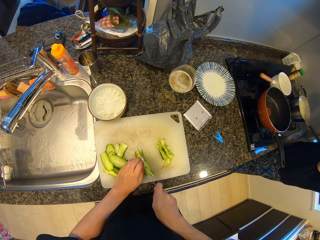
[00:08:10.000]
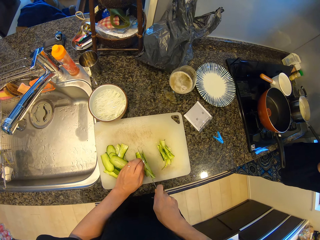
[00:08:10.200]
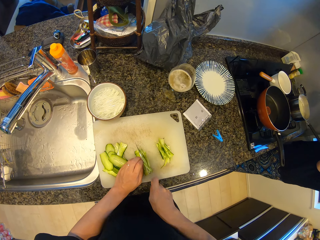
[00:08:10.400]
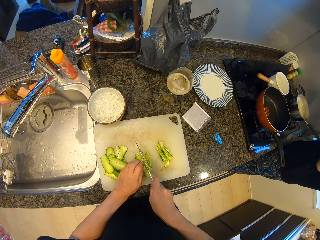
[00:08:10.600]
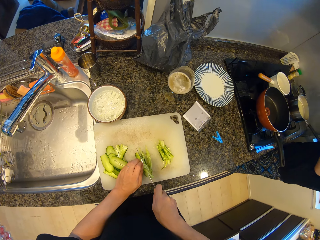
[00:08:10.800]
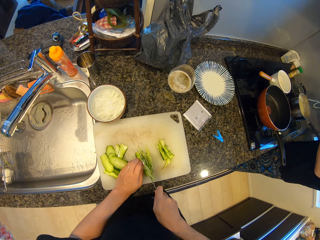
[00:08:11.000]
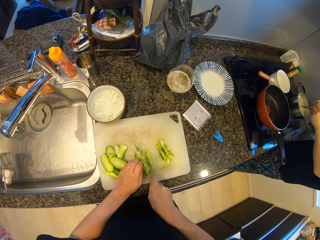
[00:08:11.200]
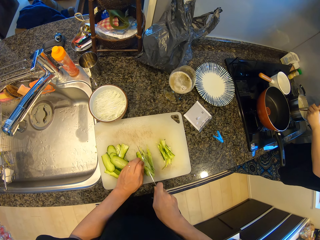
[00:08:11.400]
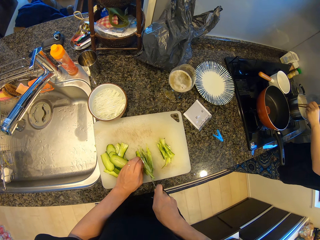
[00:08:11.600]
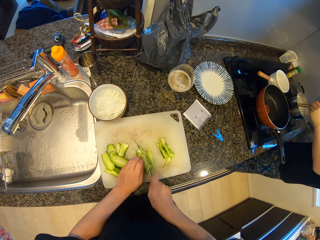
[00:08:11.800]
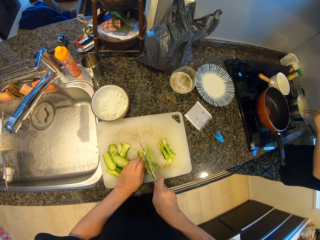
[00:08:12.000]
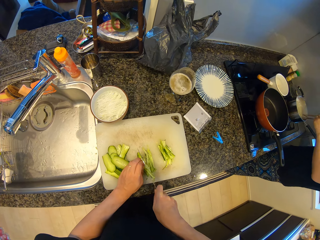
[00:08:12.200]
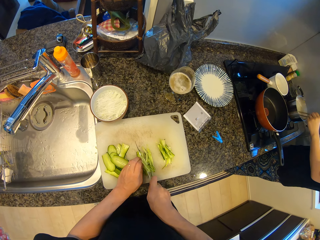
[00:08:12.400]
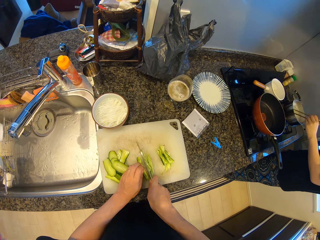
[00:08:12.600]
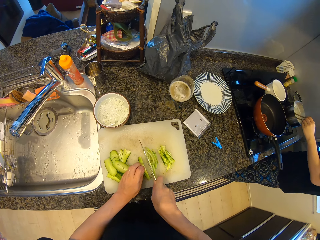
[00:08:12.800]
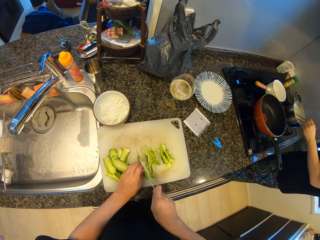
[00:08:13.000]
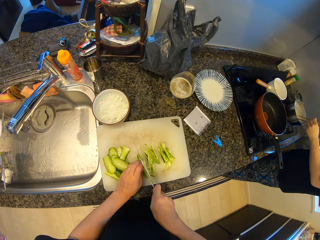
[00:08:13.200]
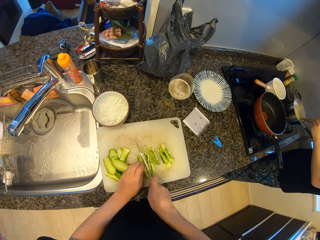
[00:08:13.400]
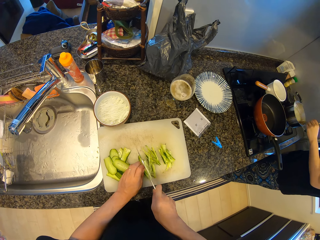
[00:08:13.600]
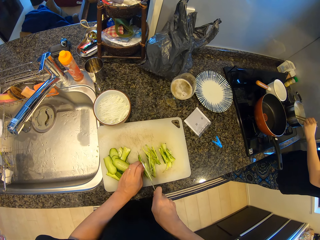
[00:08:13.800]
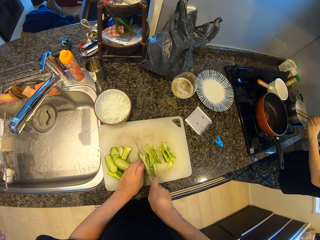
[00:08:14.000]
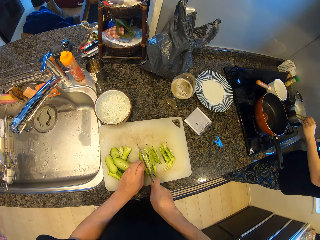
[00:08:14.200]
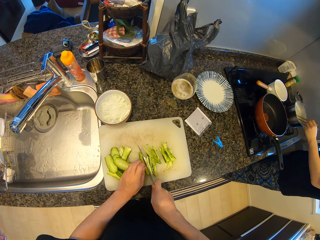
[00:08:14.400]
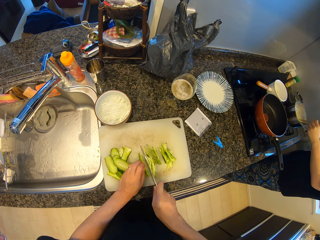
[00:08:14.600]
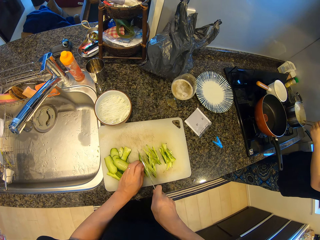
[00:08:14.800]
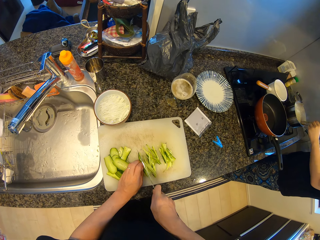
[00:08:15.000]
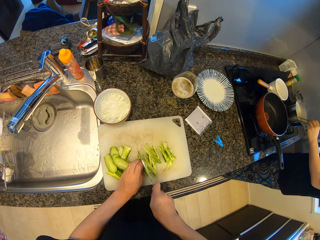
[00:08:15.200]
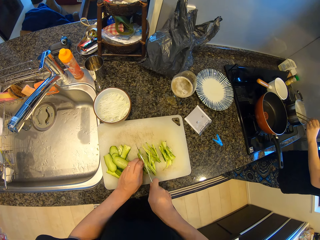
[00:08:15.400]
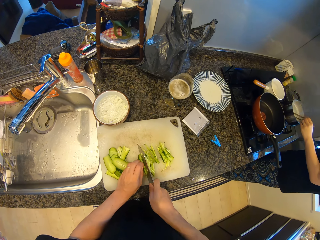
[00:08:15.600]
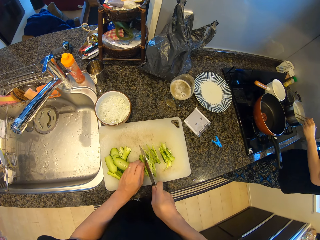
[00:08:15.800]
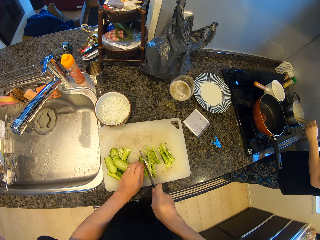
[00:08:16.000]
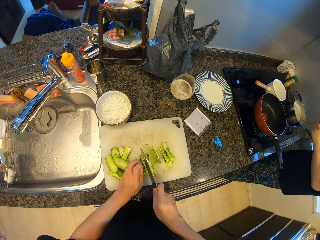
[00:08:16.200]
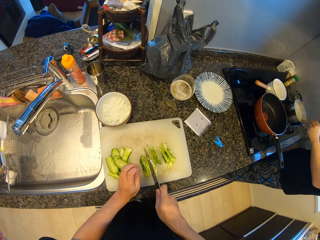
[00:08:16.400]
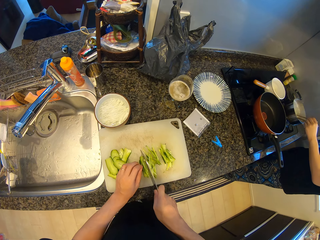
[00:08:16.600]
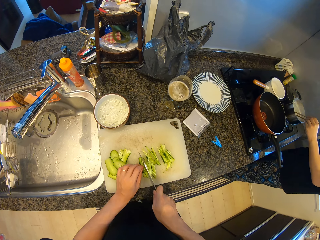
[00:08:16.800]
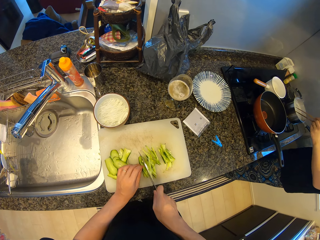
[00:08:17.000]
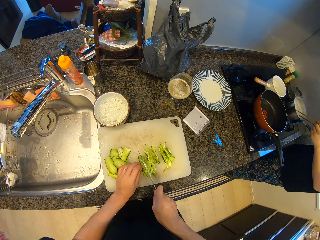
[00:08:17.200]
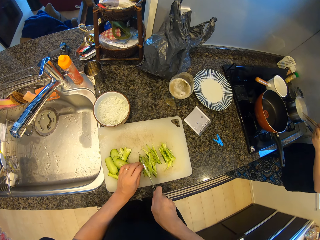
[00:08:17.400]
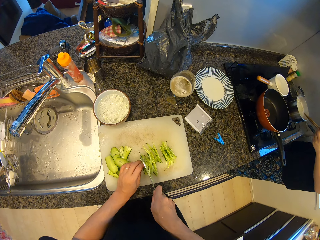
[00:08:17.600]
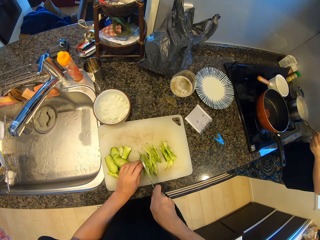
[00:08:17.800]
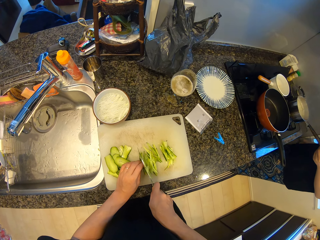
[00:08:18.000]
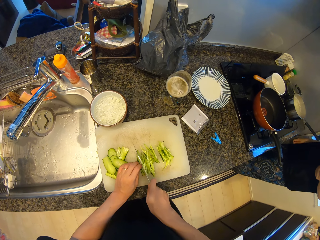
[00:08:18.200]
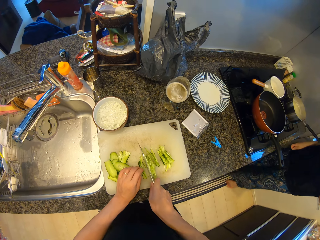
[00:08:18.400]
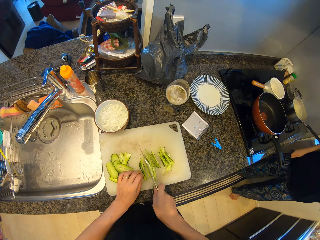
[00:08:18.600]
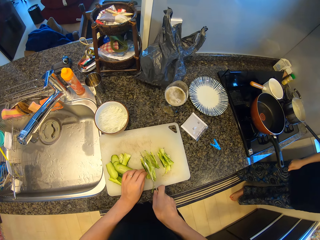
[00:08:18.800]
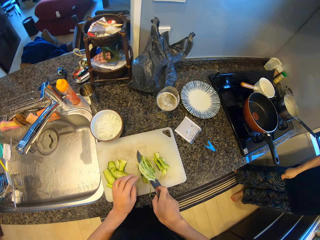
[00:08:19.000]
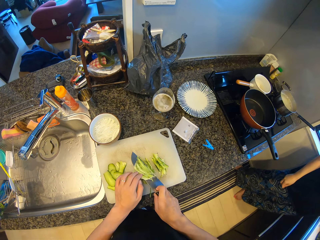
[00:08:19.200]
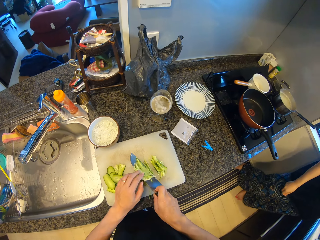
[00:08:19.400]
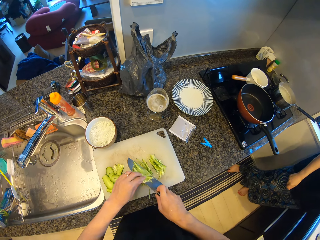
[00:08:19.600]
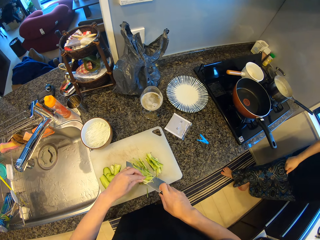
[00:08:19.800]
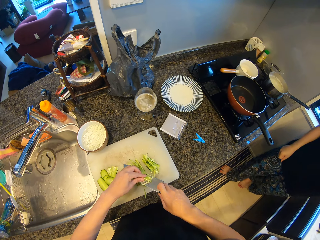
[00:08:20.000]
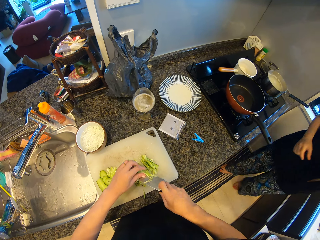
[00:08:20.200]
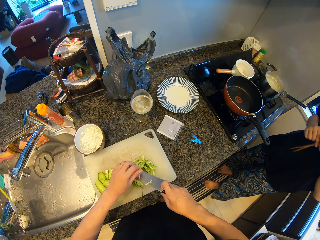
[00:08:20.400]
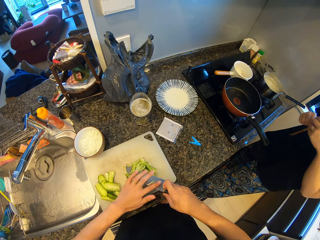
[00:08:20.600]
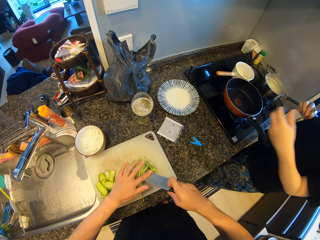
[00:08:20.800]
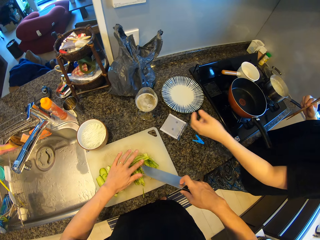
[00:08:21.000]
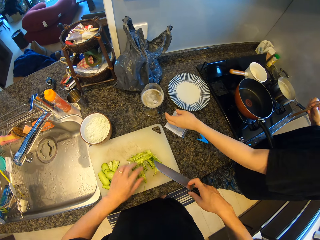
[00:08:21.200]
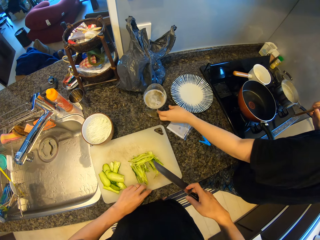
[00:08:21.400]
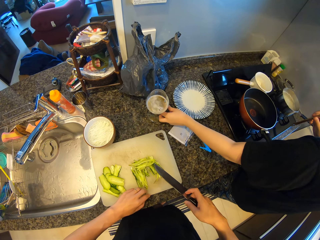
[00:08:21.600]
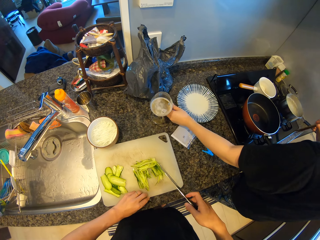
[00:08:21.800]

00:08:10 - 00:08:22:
The lady stirs the spaghetti with the chopsticks in the cooking pot. She walks around the kitchen. The camera wearer wipes off pieces of cucumber from the knife.

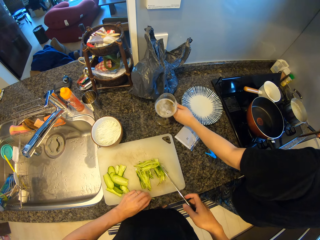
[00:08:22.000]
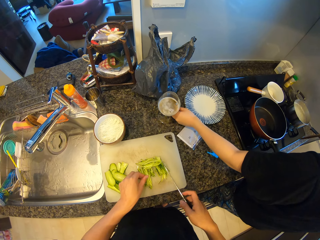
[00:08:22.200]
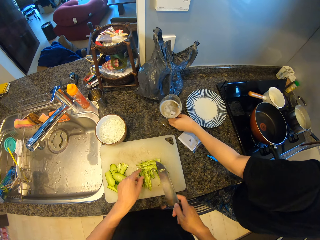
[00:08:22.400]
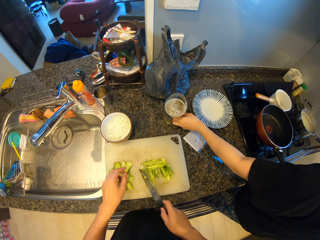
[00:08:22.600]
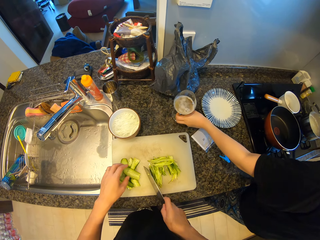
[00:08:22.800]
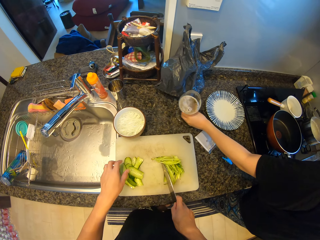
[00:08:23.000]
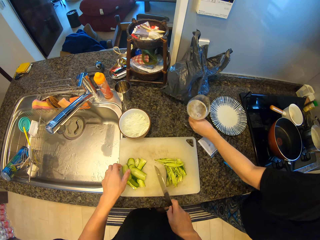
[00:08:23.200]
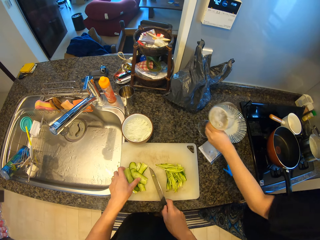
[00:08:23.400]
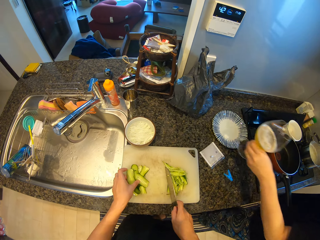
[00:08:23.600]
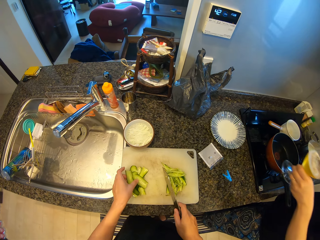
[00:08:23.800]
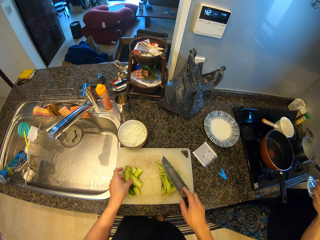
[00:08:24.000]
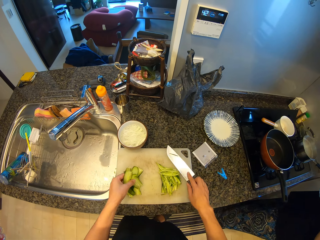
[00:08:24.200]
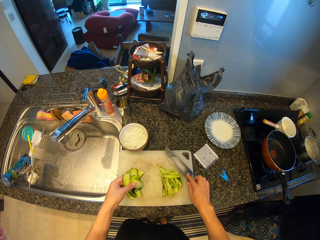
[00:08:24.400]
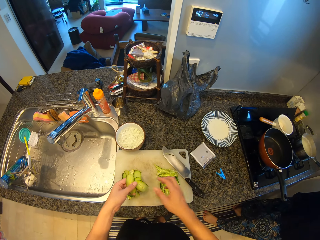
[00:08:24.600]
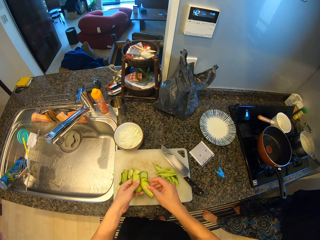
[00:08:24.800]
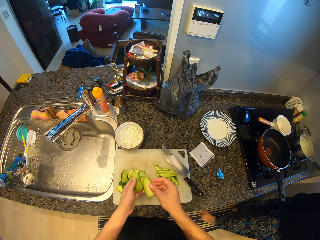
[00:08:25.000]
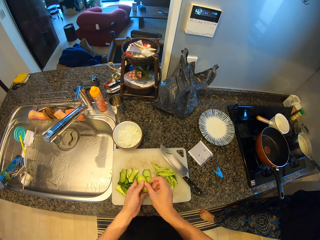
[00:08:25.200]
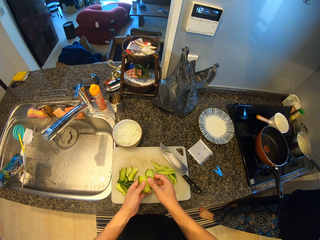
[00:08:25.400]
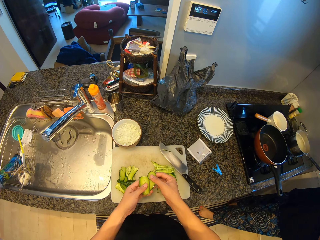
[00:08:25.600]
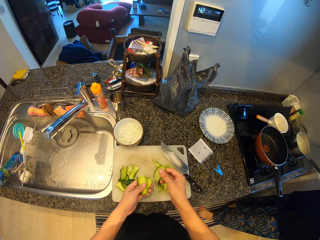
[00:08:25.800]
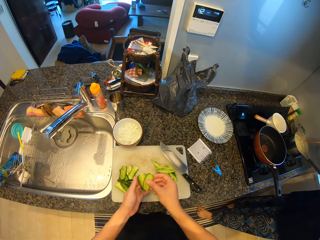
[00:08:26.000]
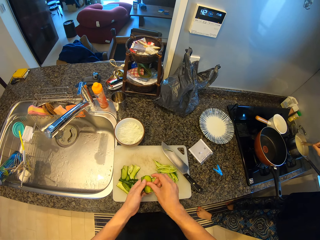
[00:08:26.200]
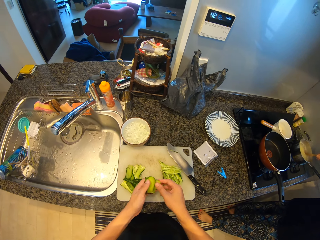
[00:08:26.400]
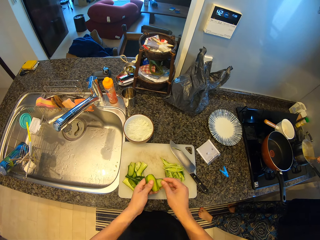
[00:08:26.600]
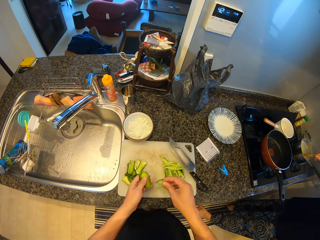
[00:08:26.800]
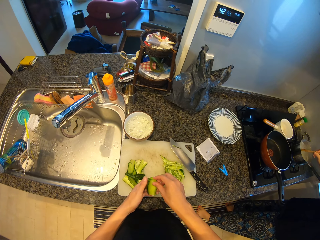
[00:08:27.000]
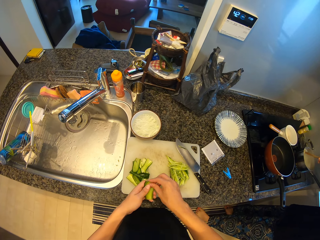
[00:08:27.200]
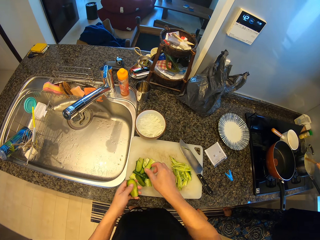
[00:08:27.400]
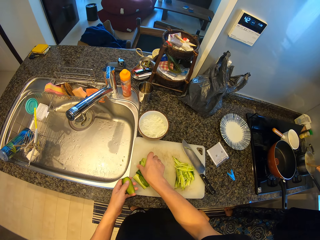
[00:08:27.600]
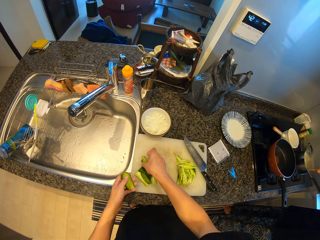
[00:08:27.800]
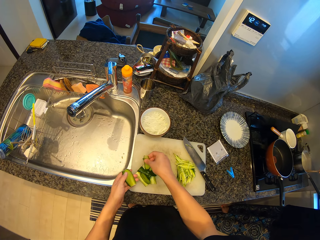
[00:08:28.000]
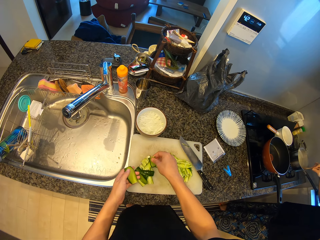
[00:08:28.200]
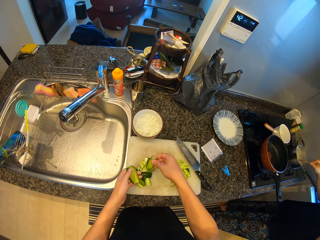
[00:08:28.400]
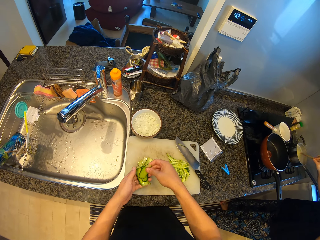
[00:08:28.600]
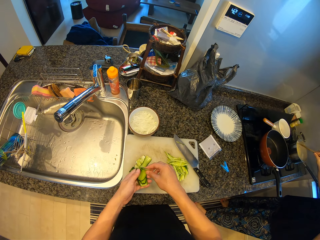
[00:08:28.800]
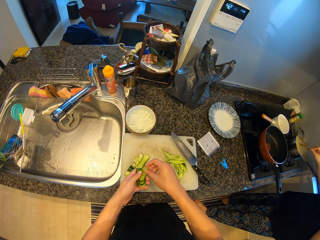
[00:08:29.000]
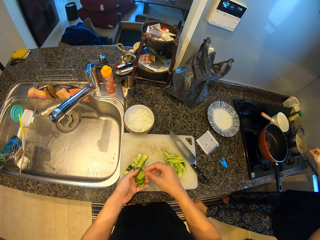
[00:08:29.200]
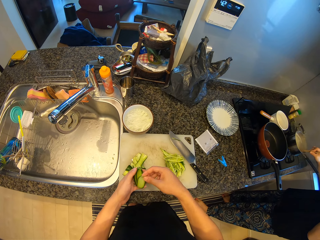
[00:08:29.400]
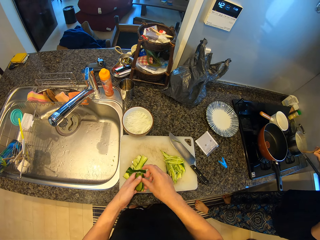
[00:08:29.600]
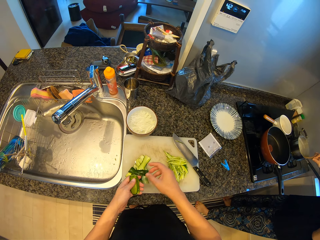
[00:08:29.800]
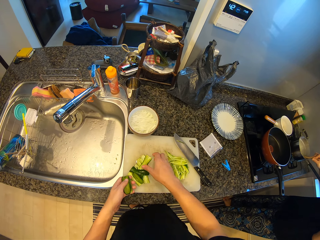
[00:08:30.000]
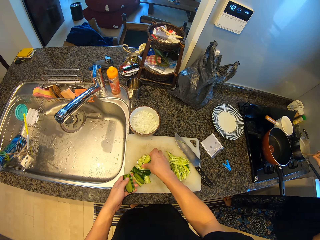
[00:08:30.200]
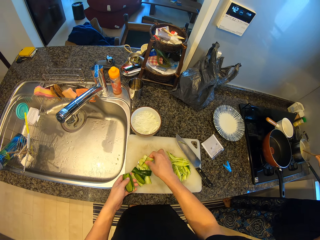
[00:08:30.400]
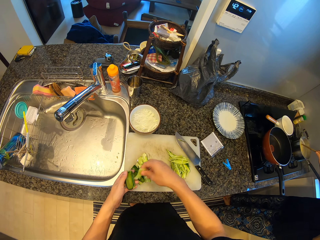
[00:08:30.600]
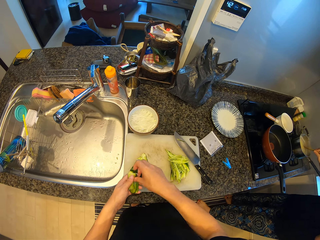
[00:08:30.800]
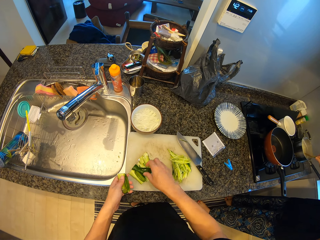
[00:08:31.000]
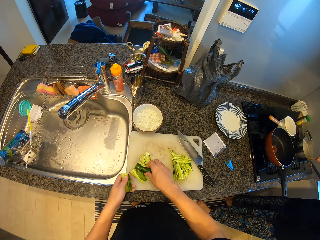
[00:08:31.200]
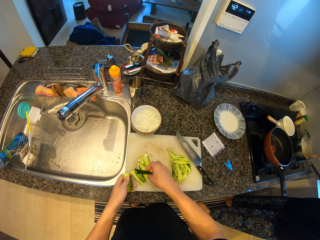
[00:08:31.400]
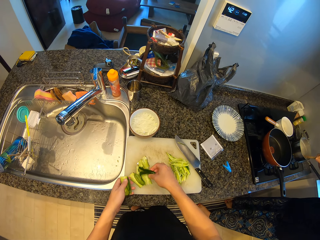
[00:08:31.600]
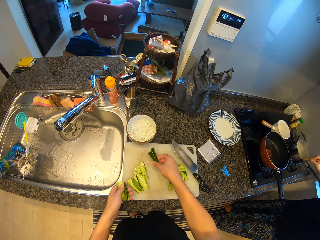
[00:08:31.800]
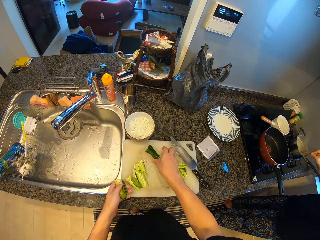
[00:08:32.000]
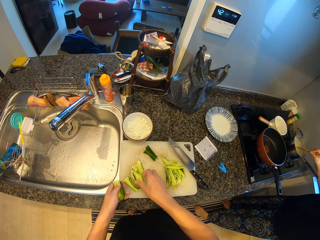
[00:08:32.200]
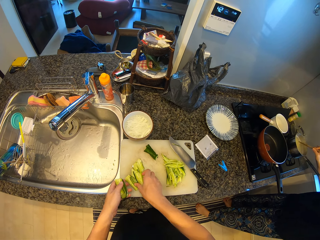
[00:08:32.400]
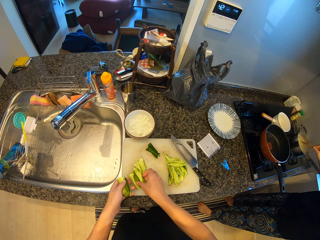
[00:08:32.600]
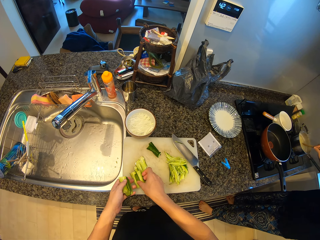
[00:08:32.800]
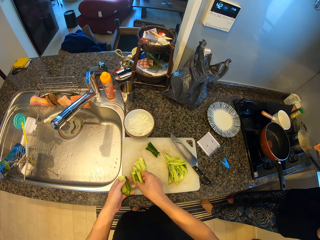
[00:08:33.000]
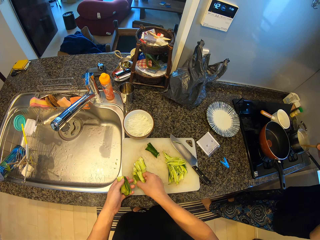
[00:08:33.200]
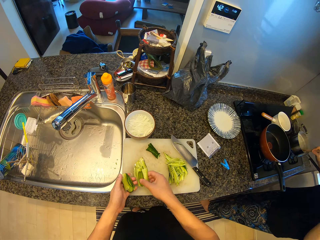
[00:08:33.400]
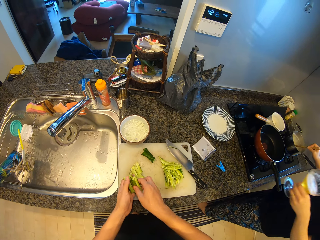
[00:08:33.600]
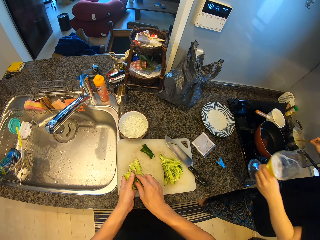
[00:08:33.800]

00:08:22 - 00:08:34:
The lady picks up a glass from a kitchen counter. The camera wearer puts down the knife on the chopping board. The lady sips a drink from the glass. The camera wearer assembles pieces of cucumber with a hand. They continue to stir the noodles. The lady stirs the spaghetti in the cooking pot with the chopsticks. The camera wearer picks up pieces of cucumber from the chopping board and assembles the pieces of cucumber with a hand.
